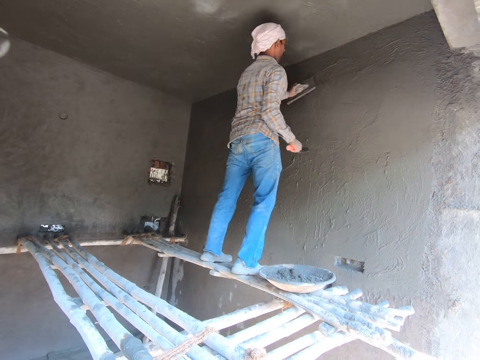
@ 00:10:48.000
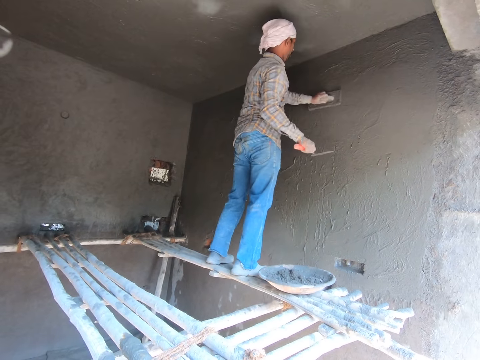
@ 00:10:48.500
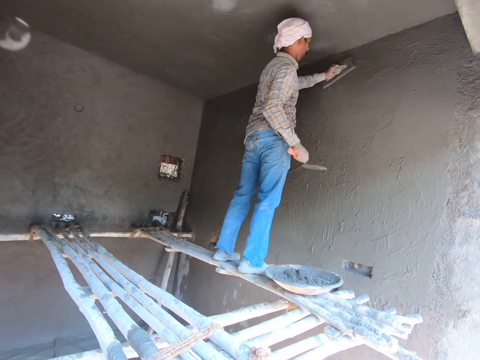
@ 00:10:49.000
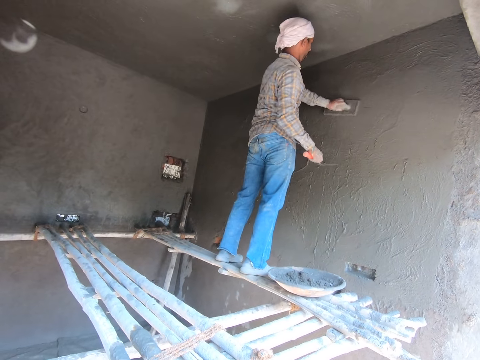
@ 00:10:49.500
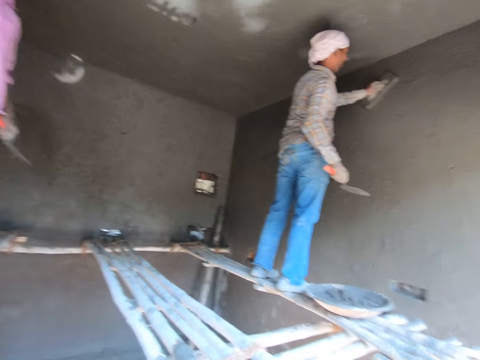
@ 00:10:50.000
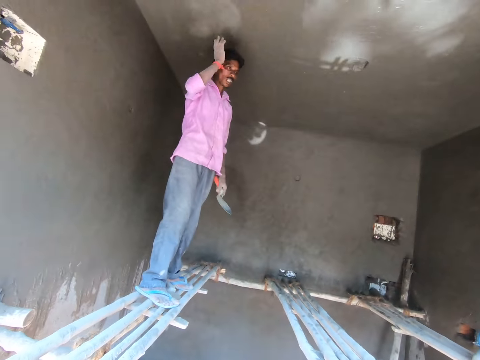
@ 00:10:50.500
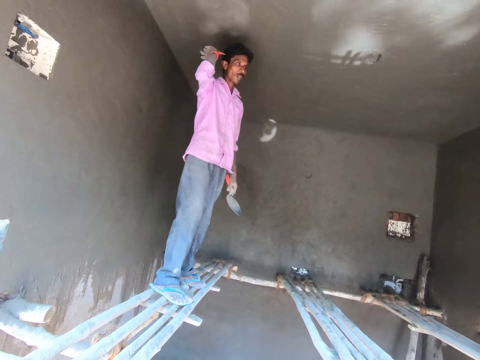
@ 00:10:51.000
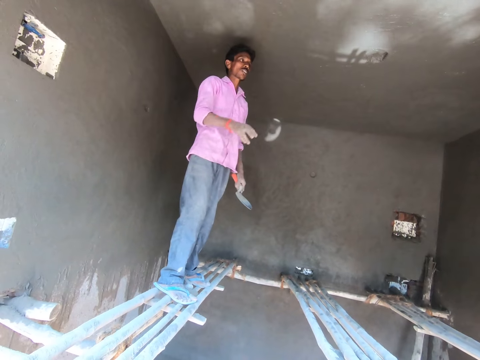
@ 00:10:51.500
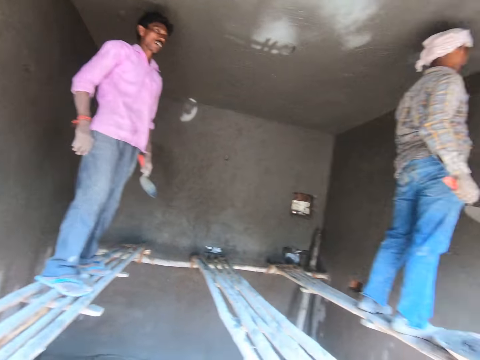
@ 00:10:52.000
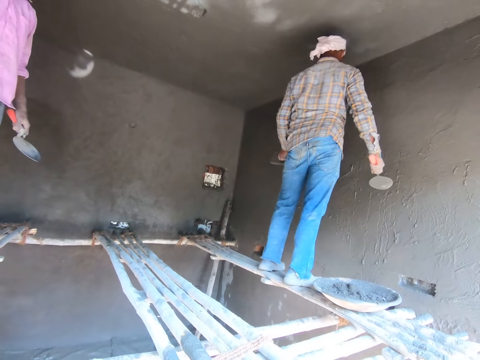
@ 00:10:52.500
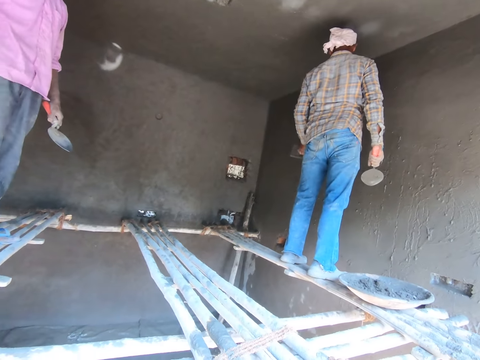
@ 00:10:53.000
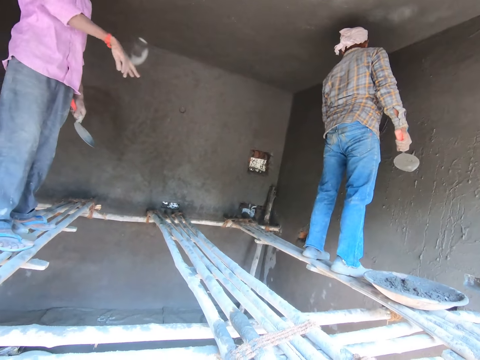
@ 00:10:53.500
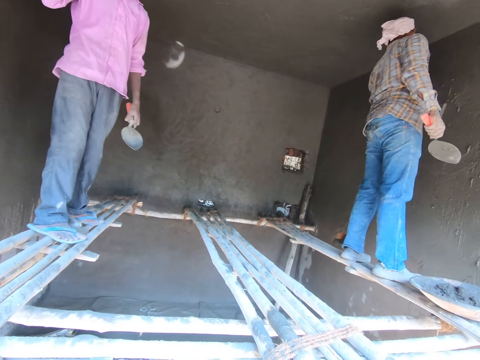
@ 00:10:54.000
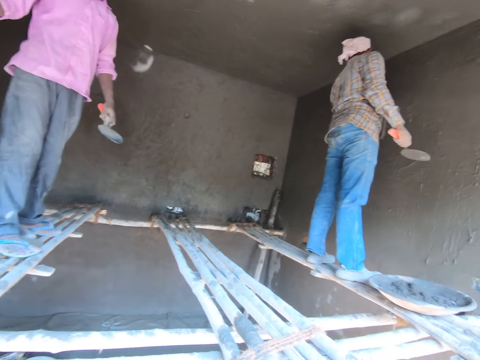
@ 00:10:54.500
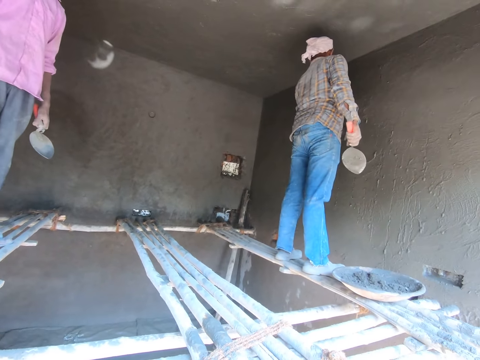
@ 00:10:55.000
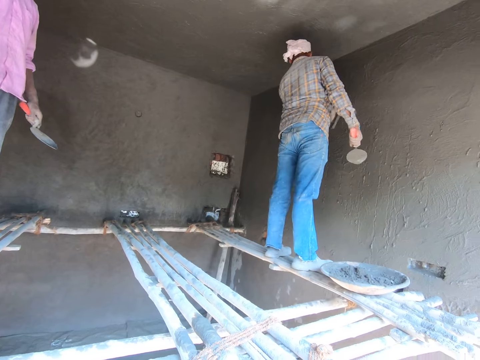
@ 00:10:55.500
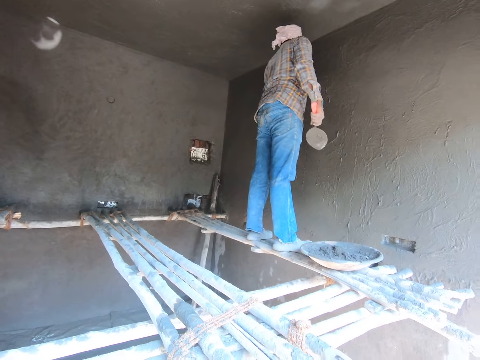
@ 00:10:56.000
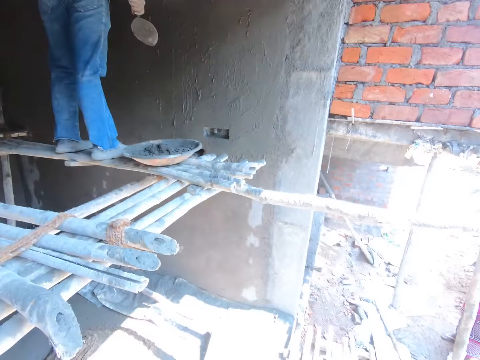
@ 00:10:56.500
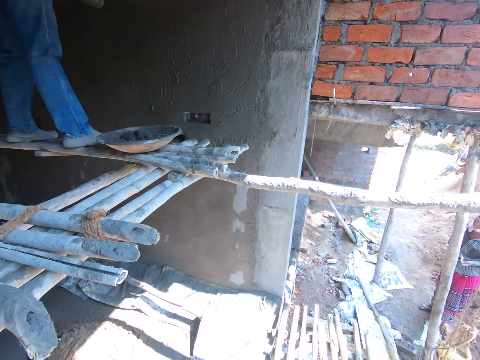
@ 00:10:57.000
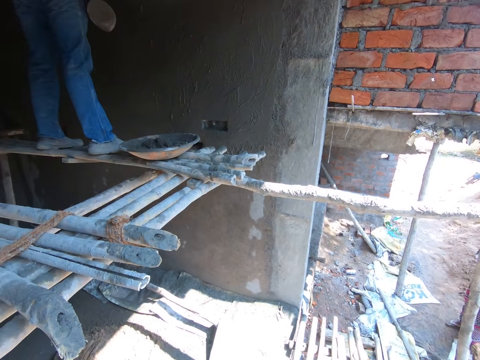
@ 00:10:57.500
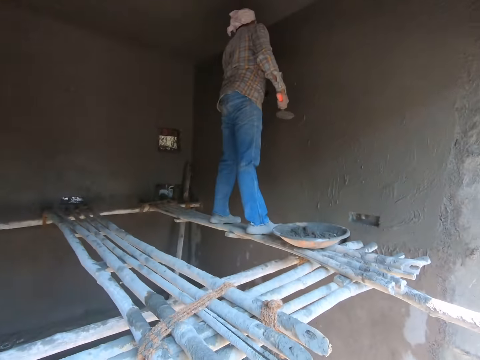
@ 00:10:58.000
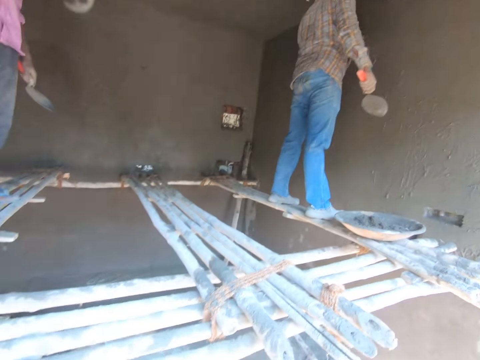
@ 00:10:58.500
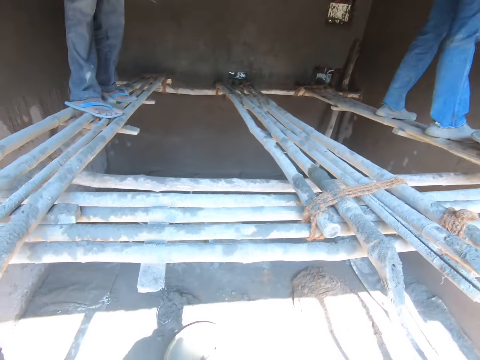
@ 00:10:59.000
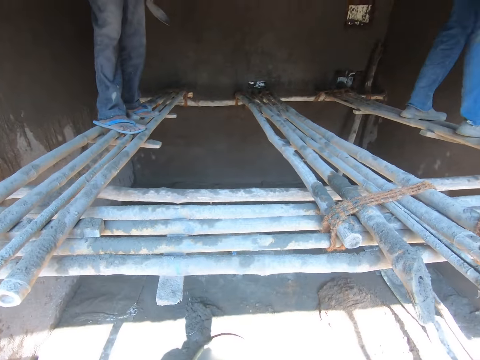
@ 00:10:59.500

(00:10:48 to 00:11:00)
A man smoothens the wall. Another man converses with a woman. The first man smoothens the wall.

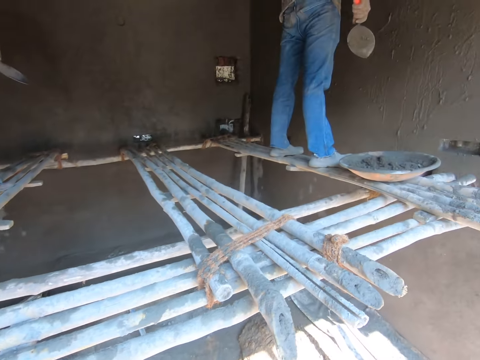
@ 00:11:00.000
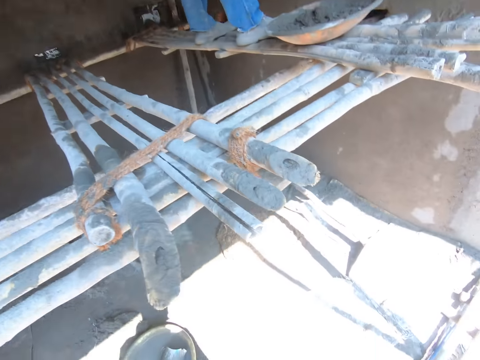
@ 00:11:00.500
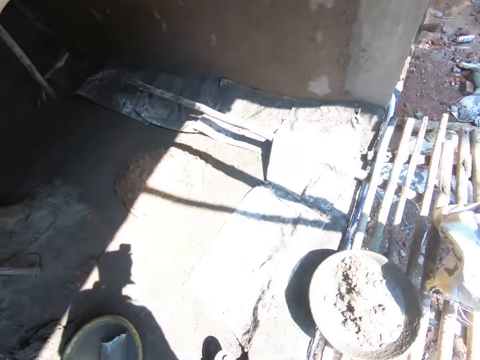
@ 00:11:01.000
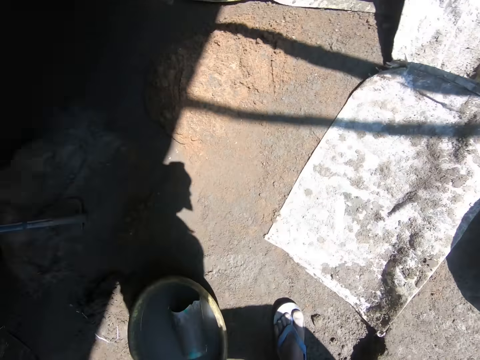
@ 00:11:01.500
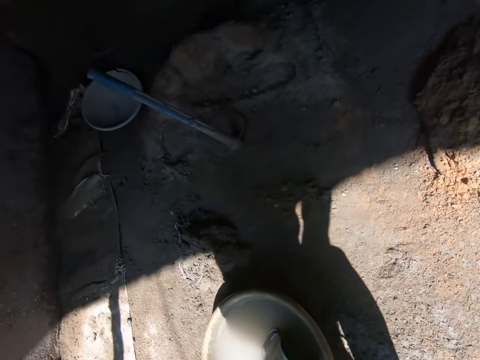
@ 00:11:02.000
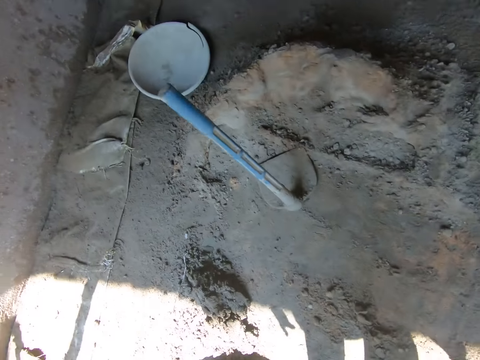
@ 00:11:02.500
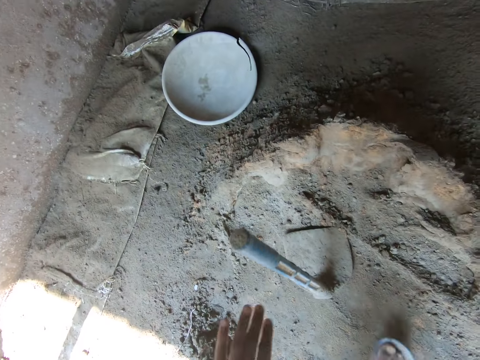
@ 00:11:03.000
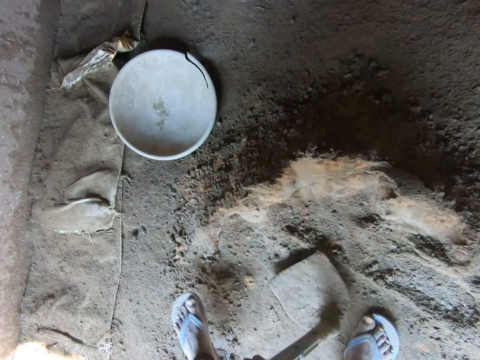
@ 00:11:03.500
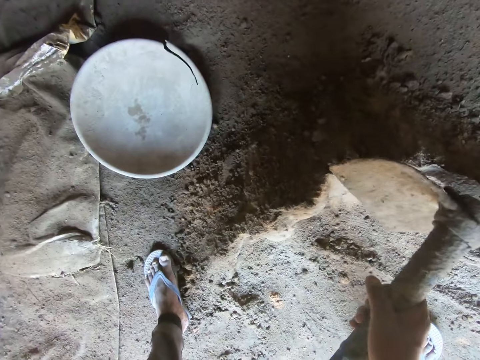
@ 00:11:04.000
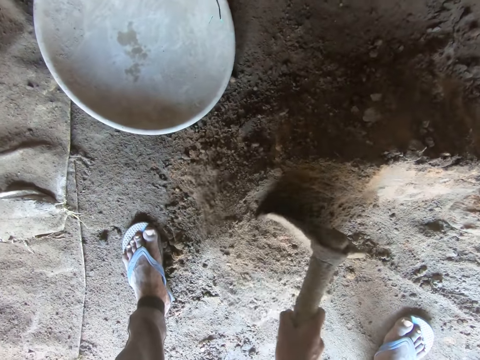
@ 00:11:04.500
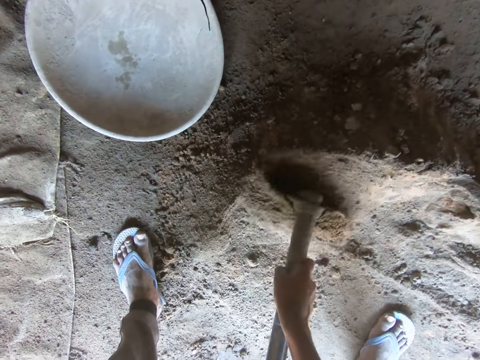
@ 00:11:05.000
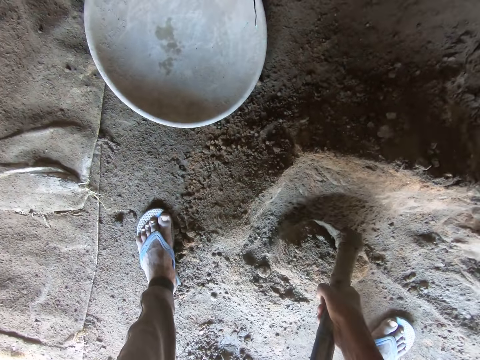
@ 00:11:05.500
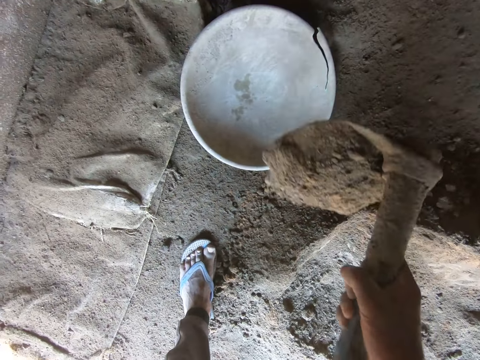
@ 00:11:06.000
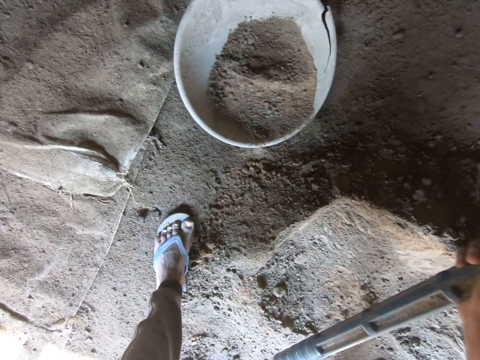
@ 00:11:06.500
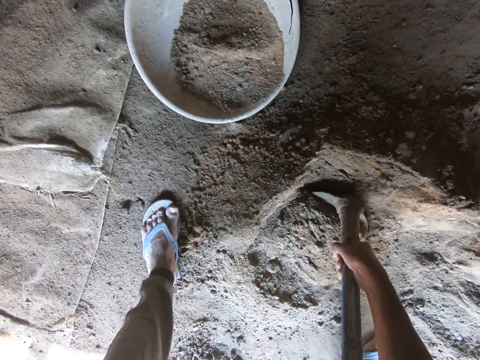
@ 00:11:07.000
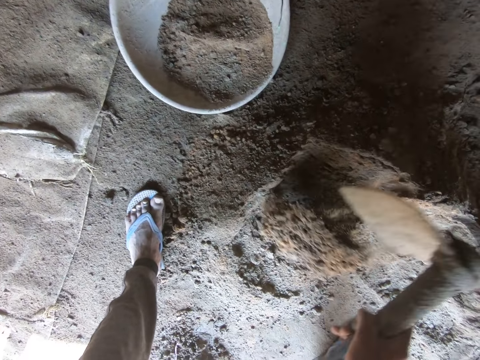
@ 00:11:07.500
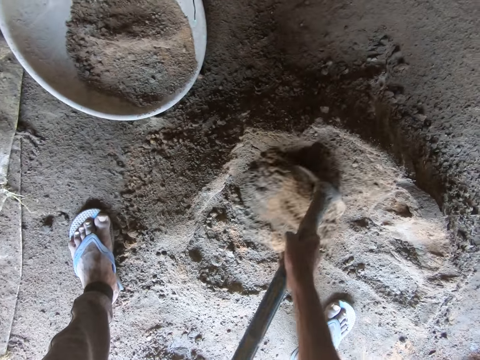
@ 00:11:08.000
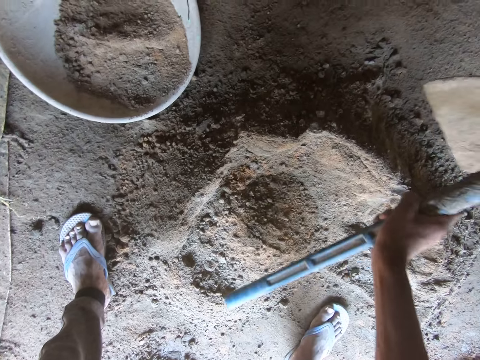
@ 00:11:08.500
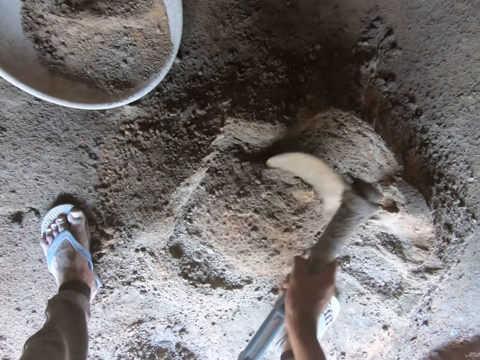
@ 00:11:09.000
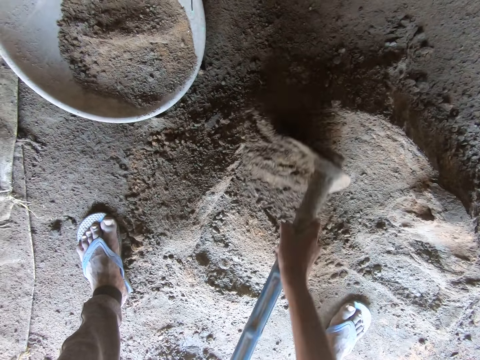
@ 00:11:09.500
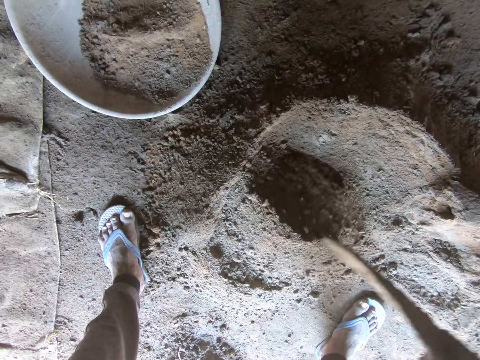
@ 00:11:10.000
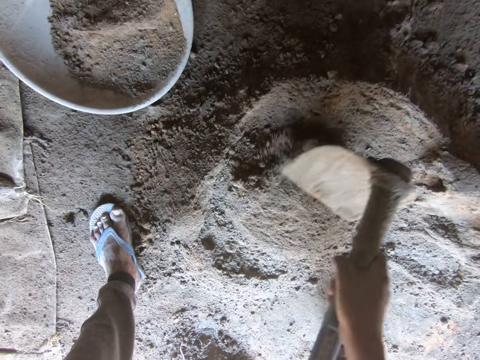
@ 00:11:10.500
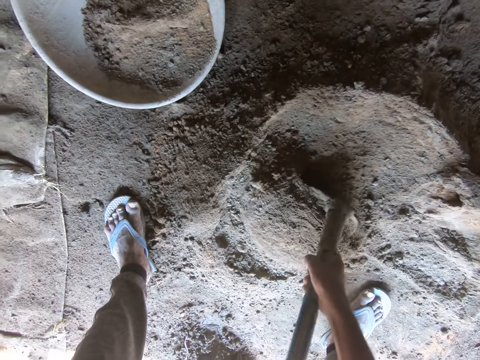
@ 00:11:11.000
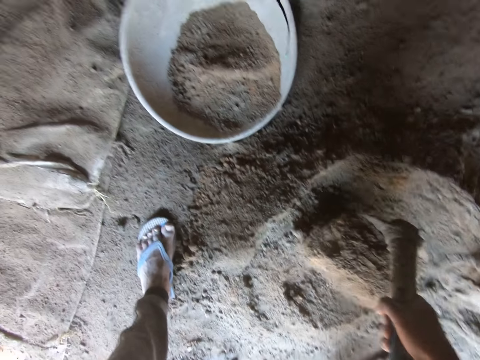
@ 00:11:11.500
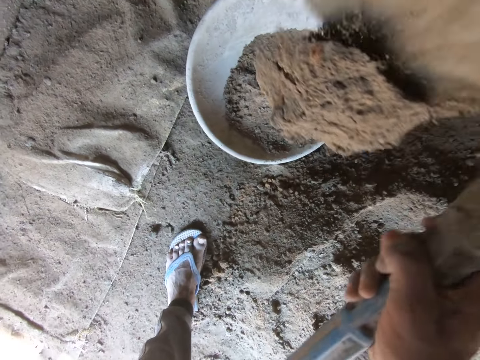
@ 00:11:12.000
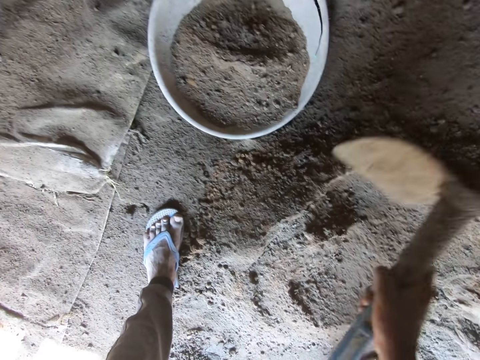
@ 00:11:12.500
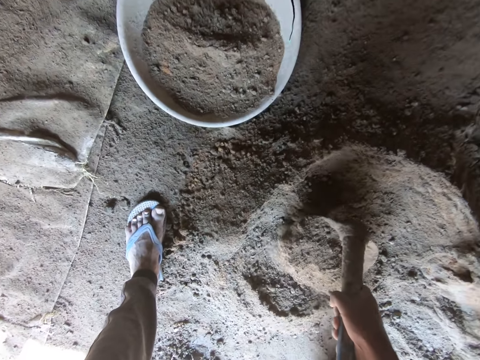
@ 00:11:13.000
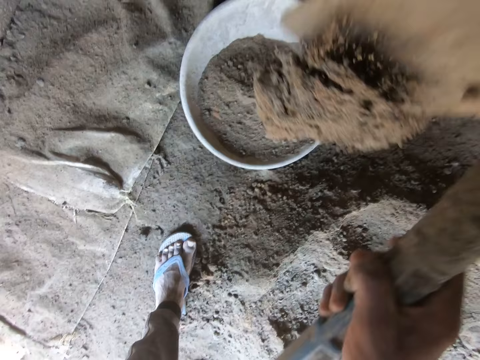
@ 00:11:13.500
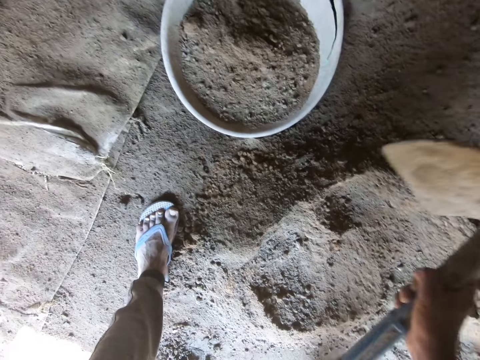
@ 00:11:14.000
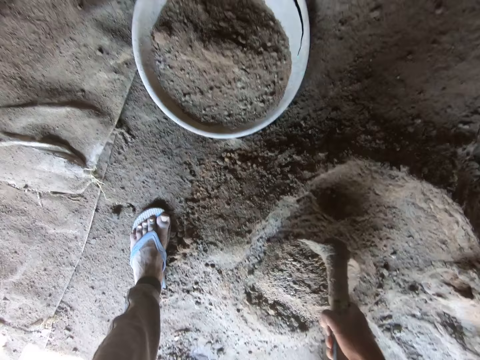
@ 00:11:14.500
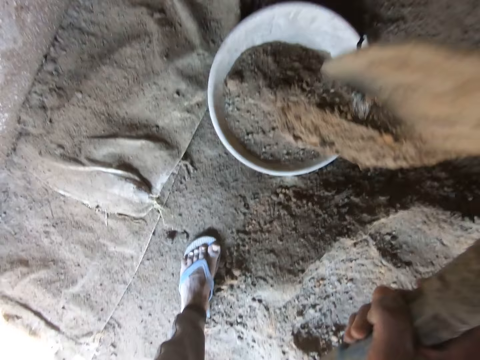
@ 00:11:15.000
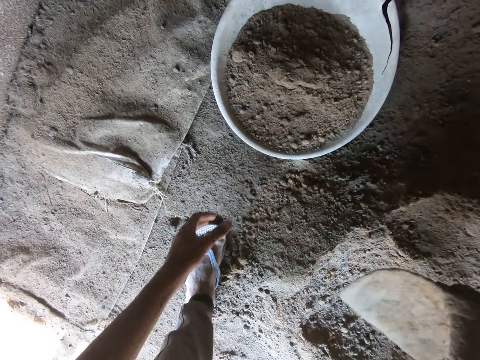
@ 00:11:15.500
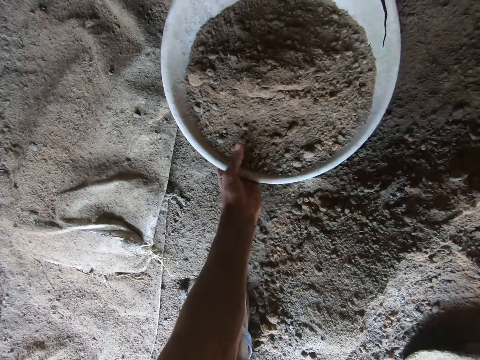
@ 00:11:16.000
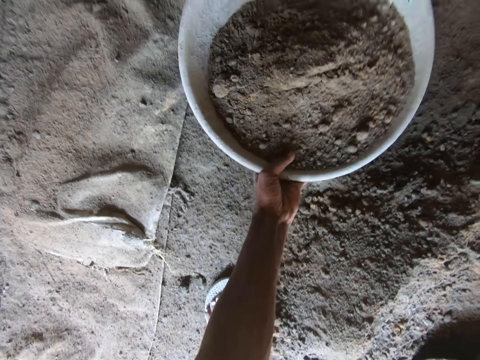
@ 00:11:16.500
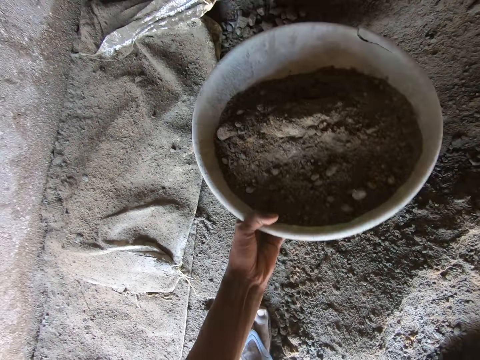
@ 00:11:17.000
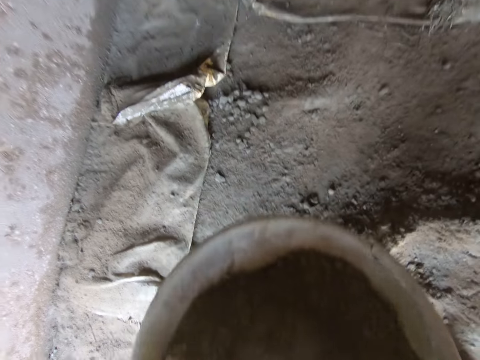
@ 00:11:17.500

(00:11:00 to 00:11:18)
The camera wearer walks in the construction site. They hold the hoe and pick up the sifter shovel. They mix the cement, put the cement in a basin, scoop the cement, and mix the cement. They scoop the cement, put the cement in the basin, scoop the cement, put the cement in the basin, scoop the cement, and put the cement in the basin. They lift the basin.
